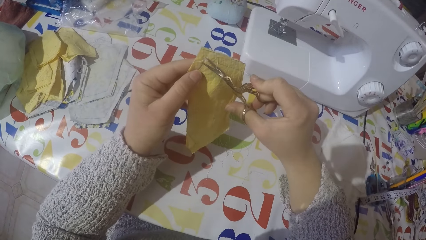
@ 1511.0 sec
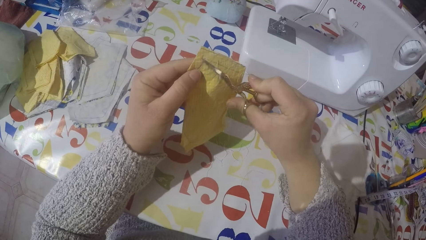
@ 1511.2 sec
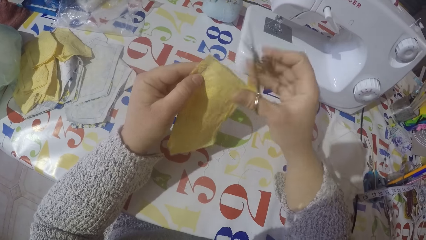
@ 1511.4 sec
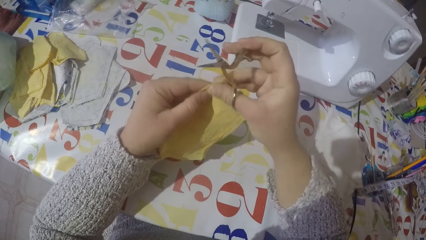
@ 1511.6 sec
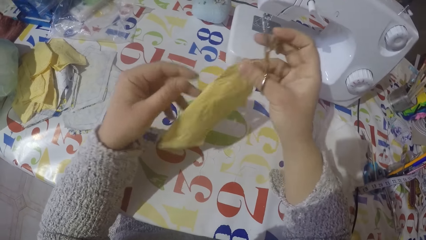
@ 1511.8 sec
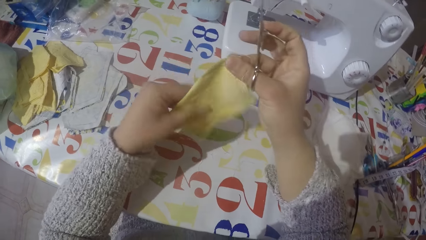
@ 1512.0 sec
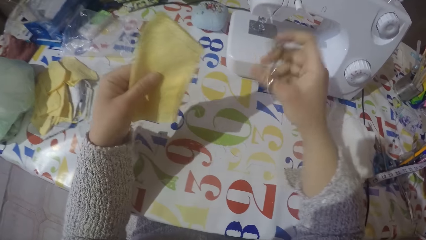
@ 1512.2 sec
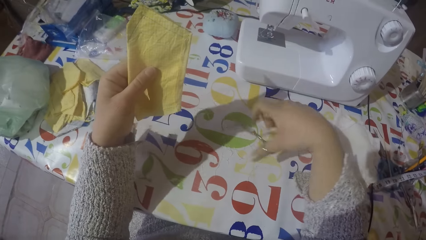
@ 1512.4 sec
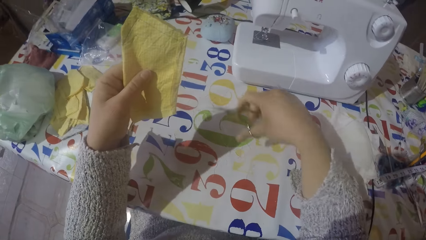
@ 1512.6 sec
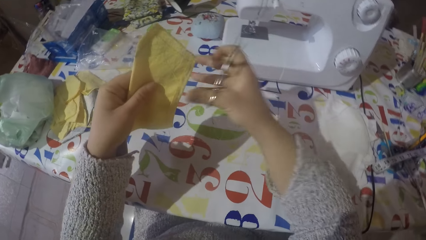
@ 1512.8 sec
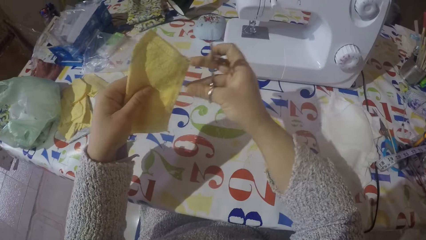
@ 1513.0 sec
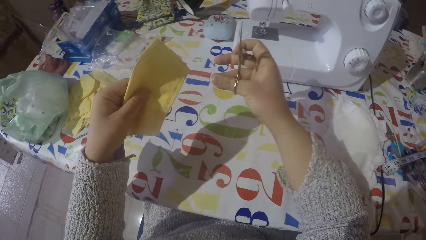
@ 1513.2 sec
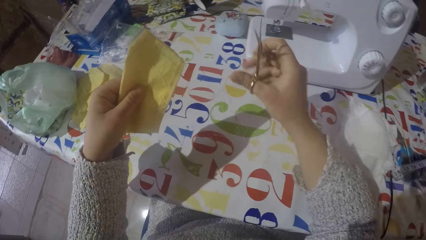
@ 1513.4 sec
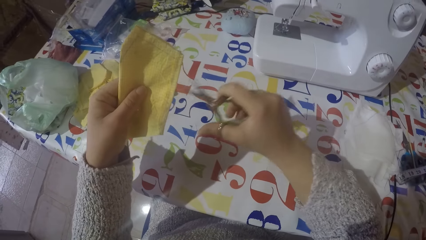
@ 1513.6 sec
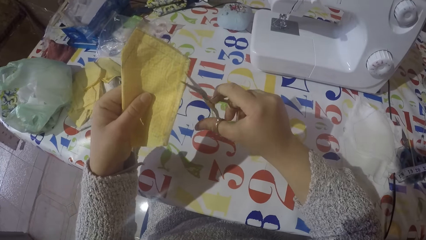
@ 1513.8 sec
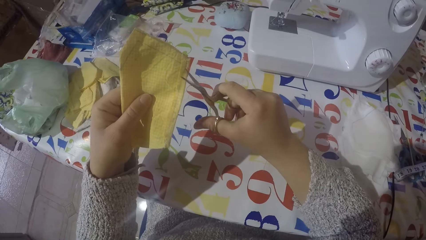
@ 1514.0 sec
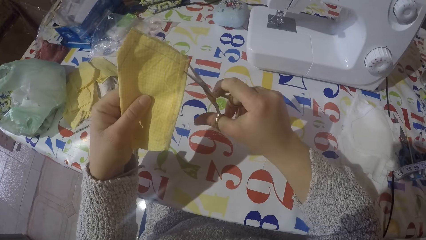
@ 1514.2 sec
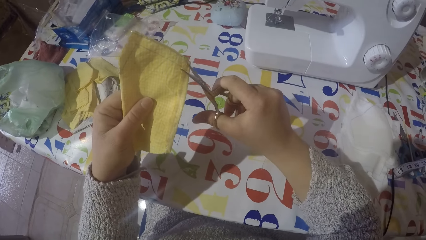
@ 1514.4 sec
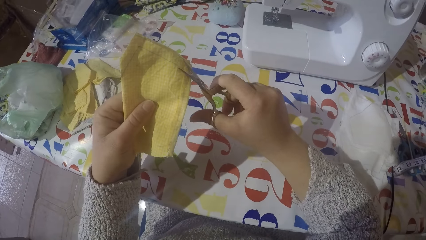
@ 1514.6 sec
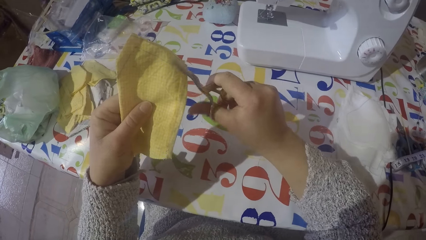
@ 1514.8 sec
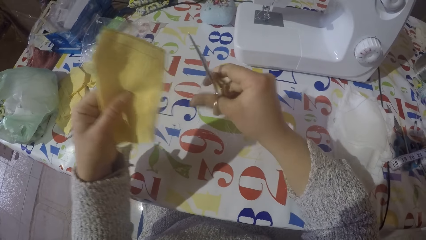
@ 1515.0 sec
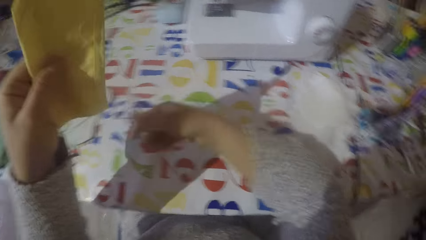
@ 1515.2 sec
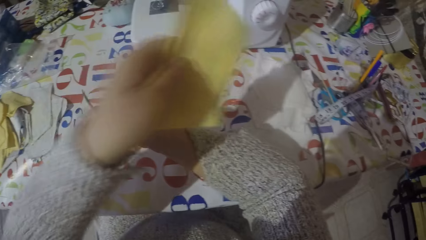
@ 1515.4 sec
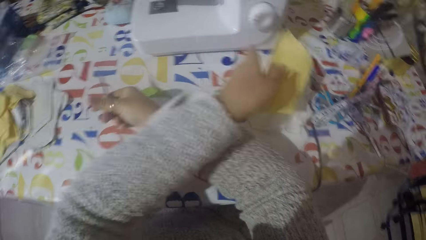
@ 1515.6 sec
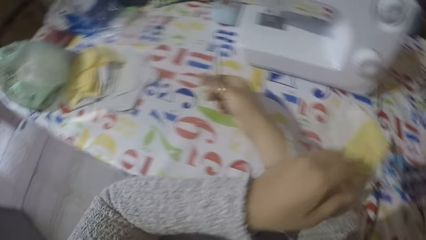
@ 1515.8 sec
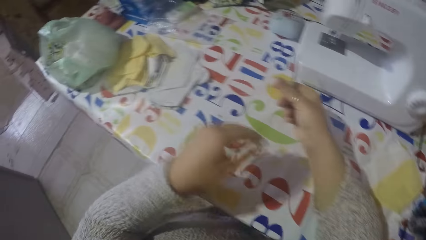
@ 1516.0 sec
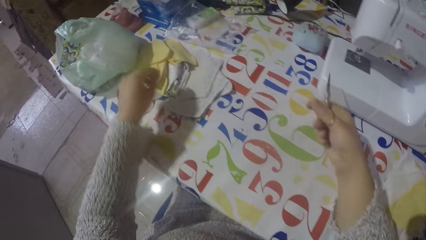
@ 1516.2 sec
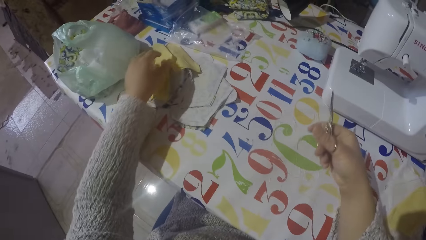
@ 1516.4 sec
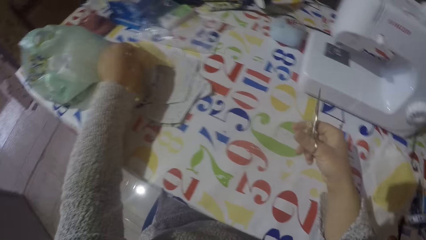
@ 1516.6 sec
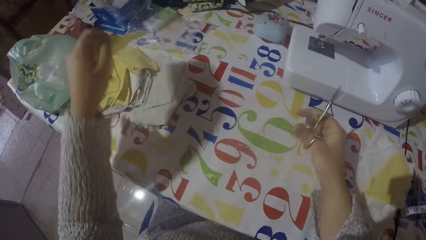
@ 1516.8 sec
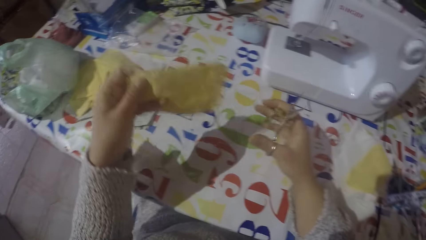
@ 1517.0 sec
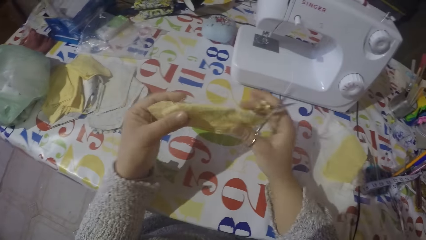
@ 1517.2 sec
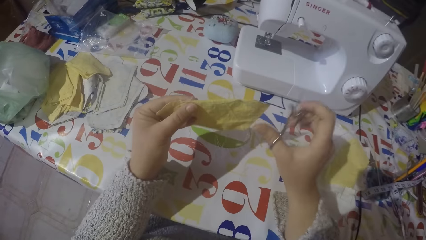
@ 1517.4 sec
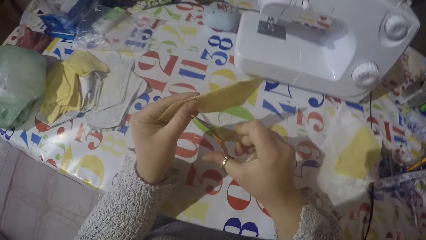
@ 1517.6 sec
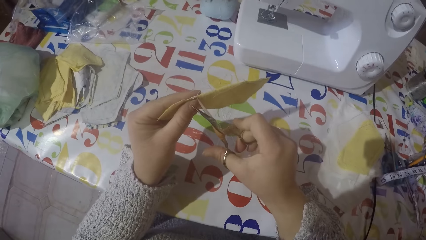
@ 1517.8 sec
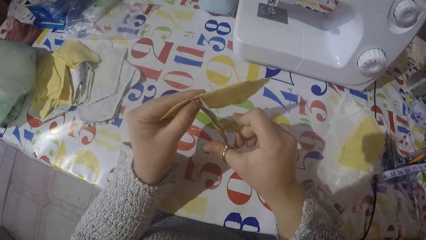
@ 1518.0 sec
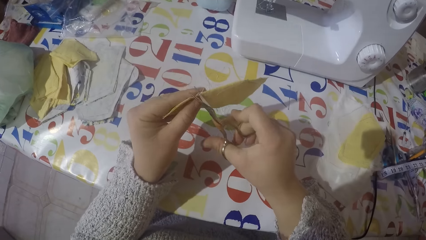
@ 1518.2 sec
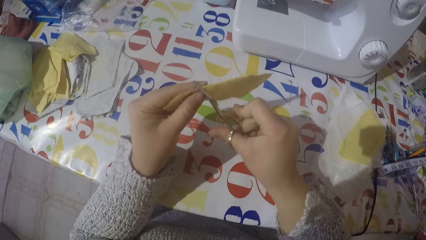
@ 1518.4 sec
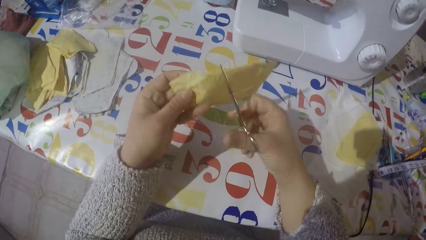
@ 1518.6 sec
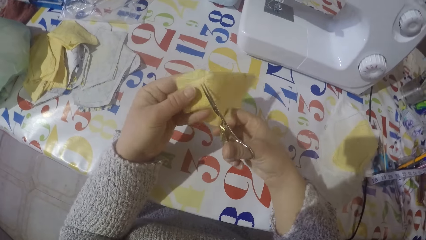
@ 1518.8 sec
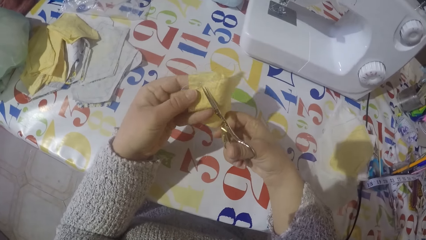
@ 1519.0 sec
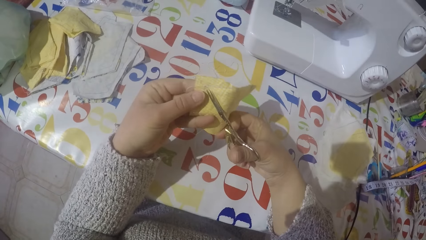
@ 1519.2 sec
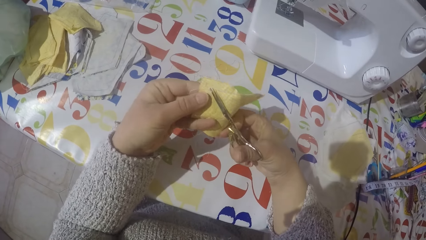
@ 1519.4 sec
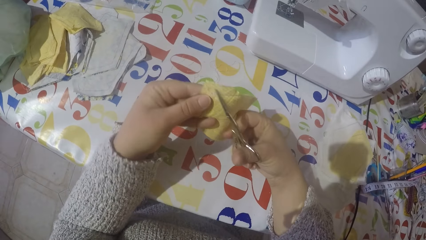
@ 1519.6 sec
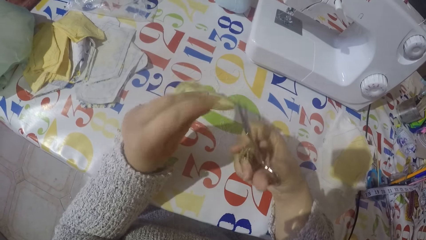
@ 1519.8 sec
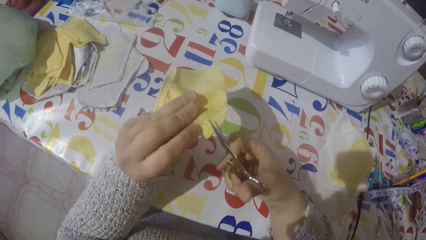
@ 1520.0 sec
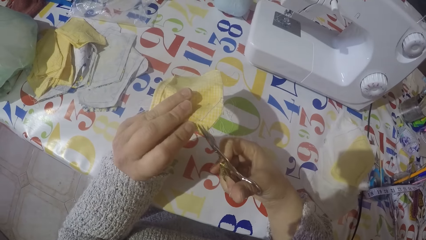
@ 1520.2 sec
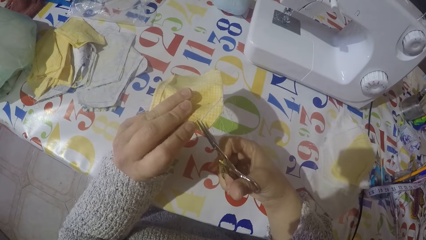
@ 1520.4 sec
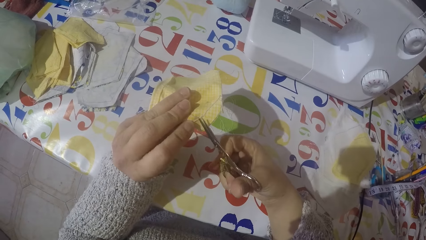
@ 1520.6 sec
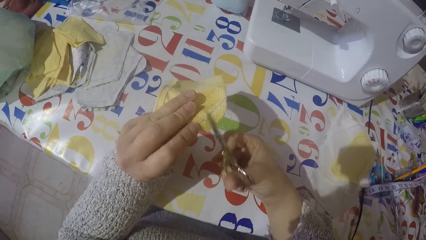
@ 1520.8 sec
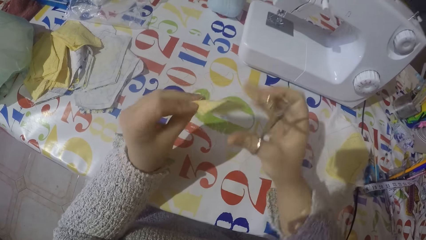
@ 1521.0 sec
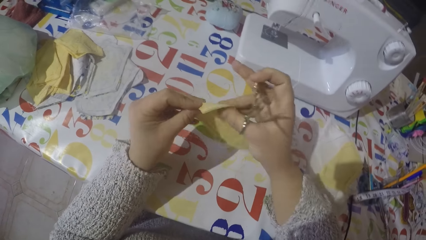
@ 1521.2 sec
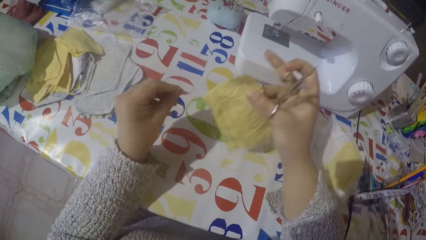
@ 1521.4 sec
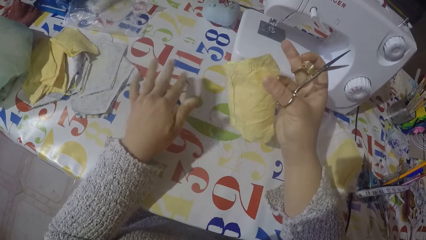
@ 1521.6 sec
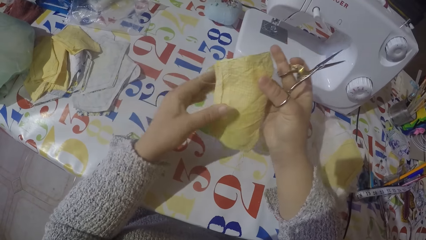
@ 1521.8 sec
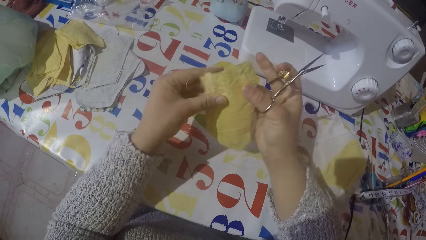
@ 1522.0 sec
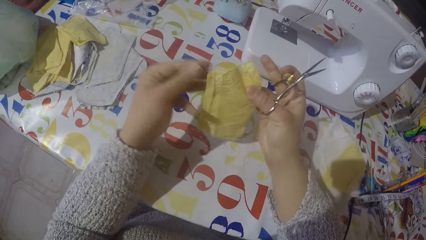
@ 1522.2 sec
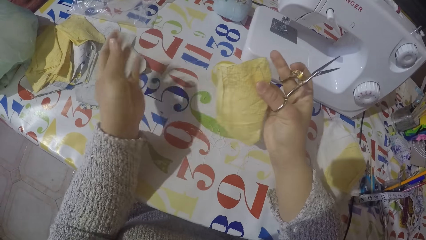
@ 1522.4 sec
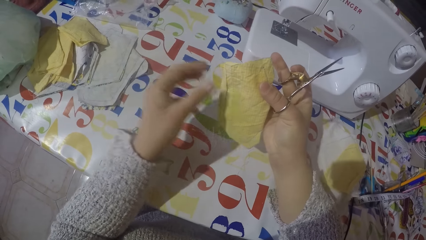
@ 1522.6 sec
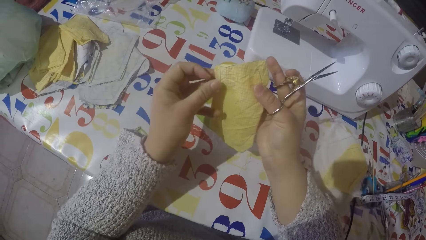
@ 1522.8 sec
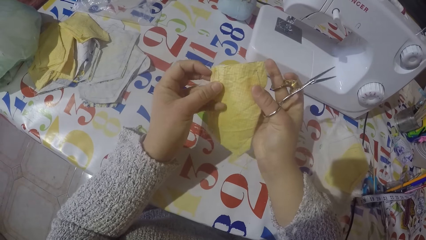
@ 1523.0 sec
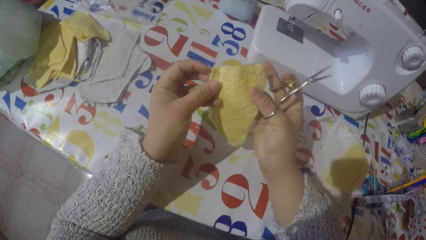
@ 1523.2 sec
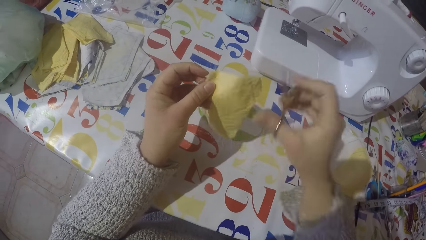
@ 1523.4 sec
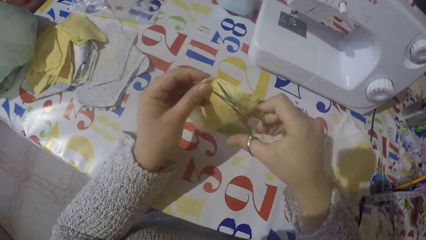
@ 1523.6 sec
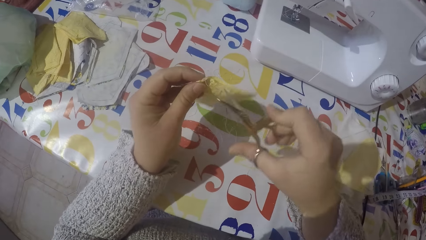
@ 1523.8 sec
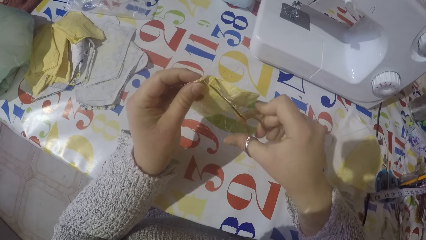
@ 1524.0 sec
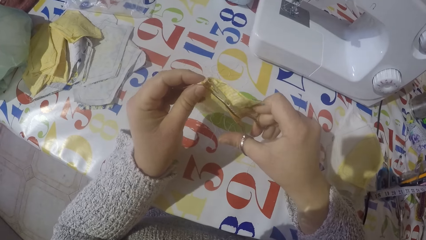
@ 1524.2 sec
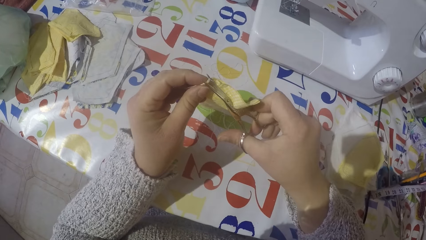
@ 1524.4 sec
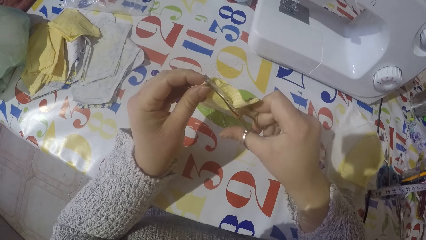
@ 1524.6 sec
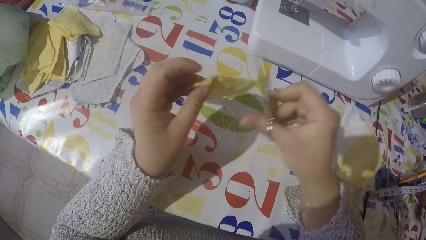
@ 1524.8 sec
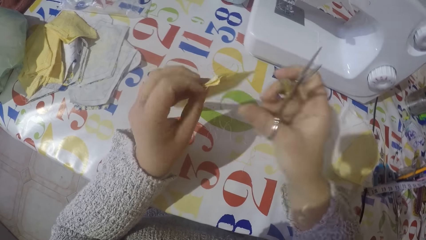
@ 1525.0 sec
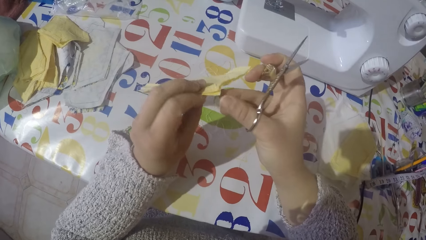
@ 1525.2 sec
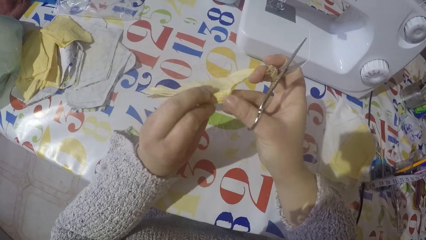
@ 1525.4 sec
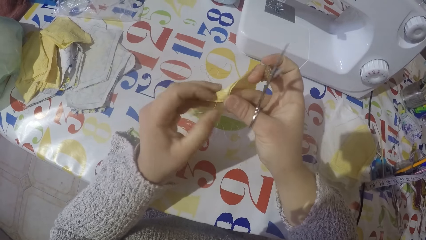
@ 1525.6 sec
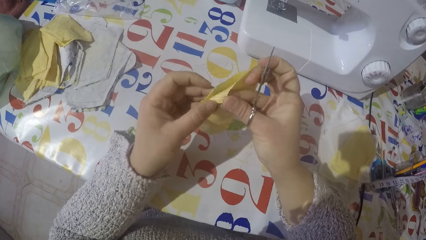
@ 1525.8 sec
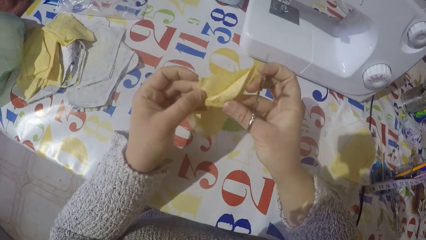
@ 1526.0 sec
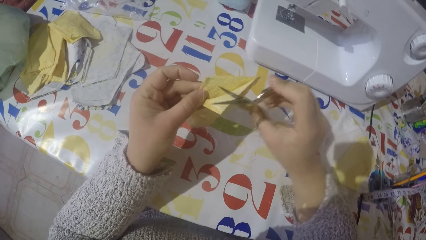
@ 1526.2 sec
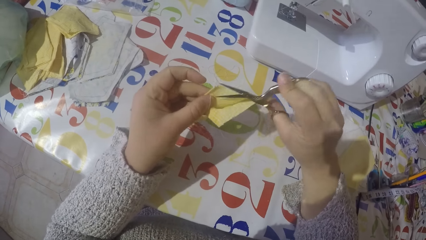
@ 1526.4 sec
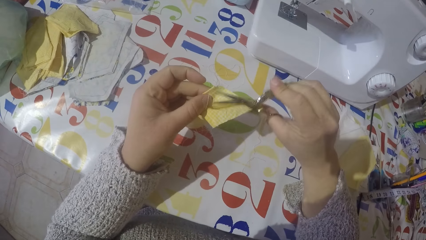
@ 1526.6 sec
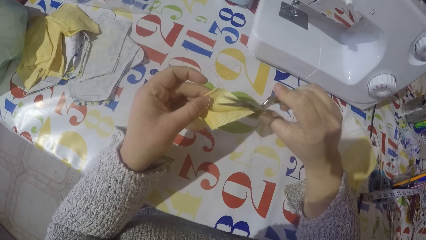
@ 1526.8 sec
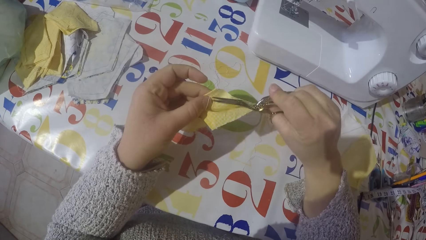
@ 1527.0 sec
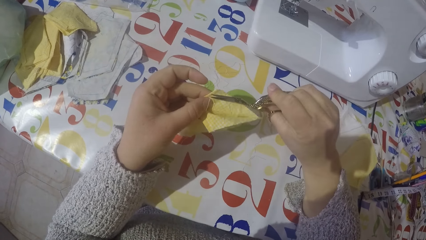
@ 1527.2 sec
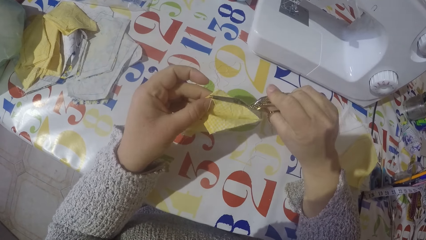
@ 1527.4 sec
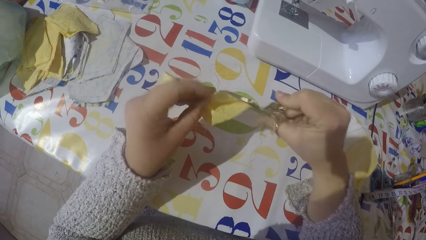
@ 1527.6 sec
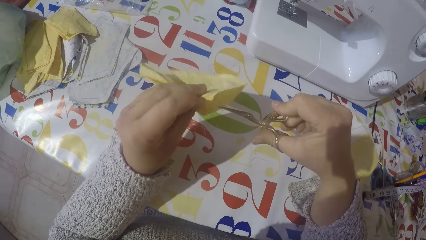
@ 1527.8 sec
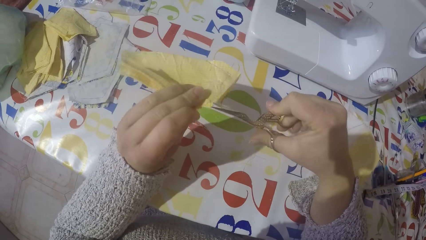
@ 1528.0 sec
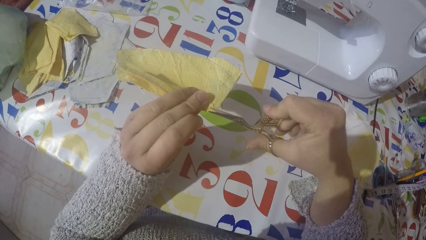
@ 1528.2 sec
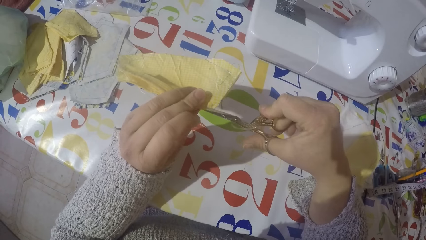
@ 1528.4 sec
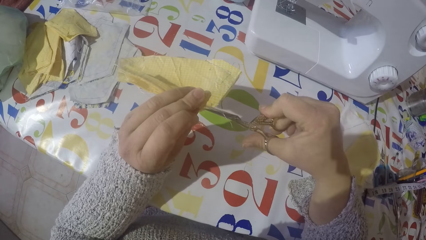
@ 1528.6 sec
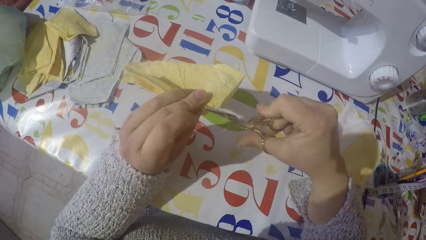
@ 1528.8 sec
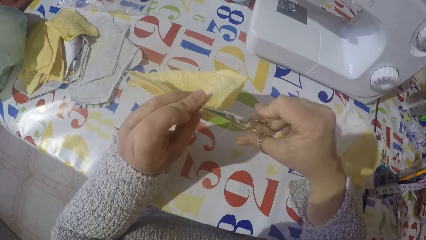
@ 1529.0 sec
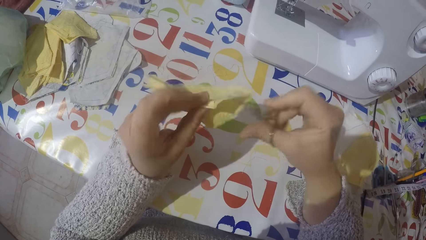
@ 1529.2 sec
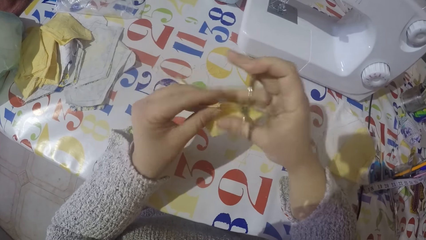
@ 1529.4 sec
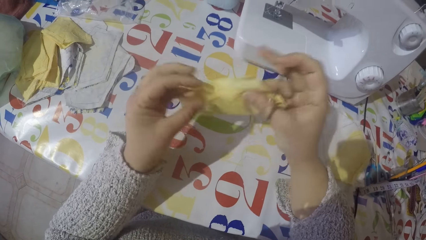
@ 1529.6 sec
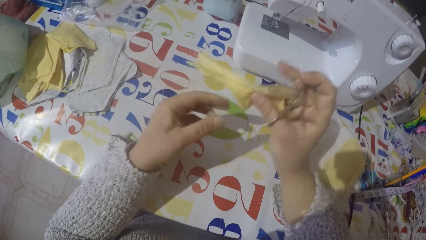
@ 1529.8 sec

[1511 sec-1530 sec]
The camera wearer pulls the sewing threads. He cuts the sewing thread. He puts the piece of cloth with the rest on the table with his left hand. He puts the thread on the table with his left hand. He picks up another piece of cloth. He cuts the thread on the piece of cloth using a scissor. He pulls the sewing threads. He removes the thread with his left hand. He cuts the thread in the piece of cloth using a scissor.
